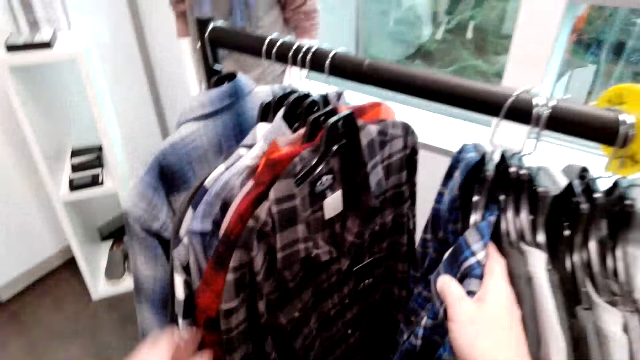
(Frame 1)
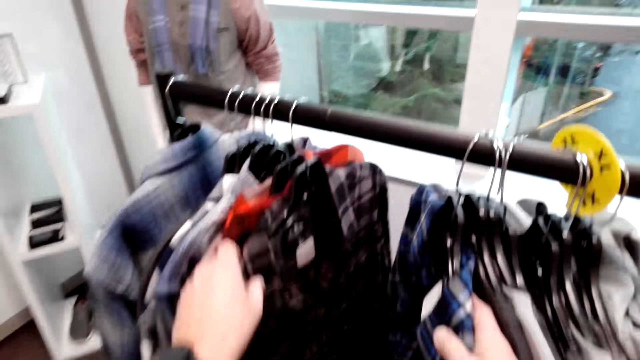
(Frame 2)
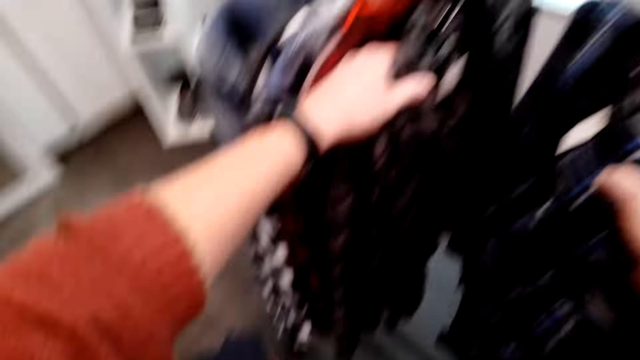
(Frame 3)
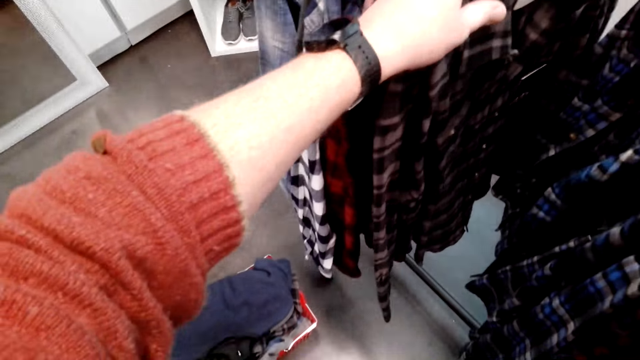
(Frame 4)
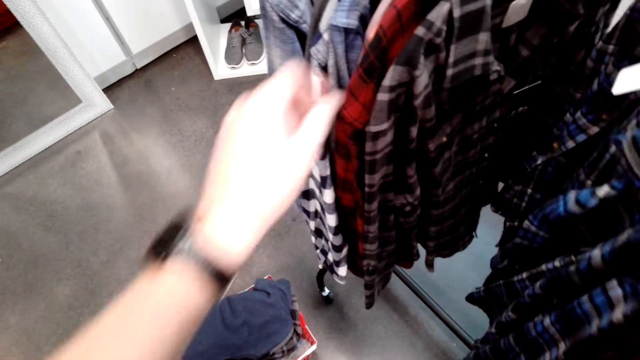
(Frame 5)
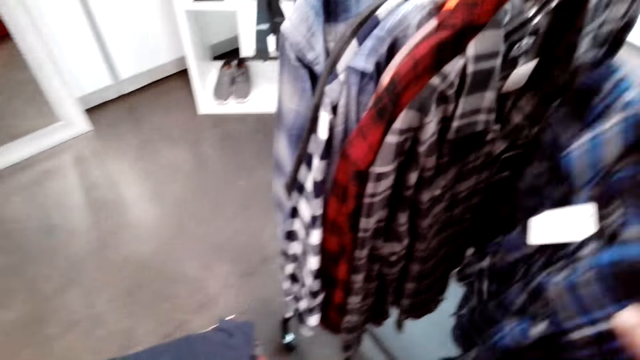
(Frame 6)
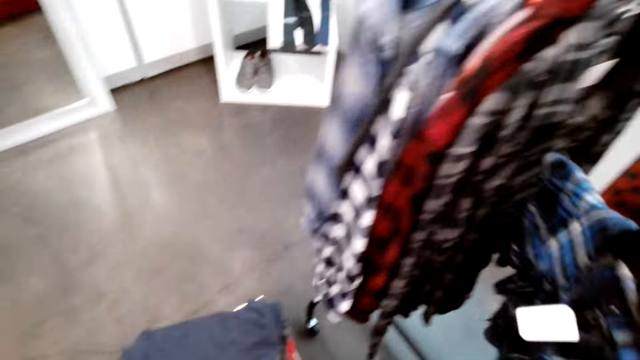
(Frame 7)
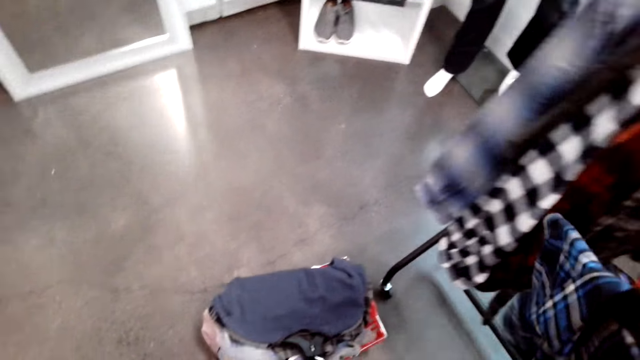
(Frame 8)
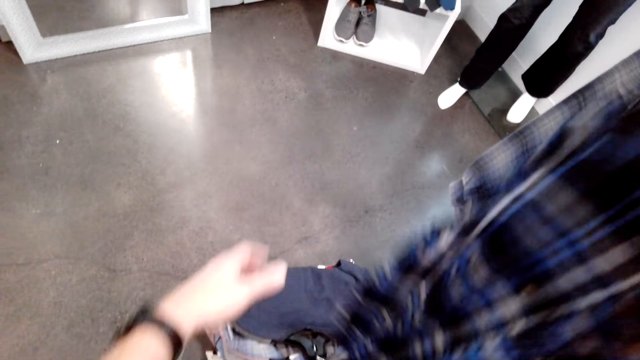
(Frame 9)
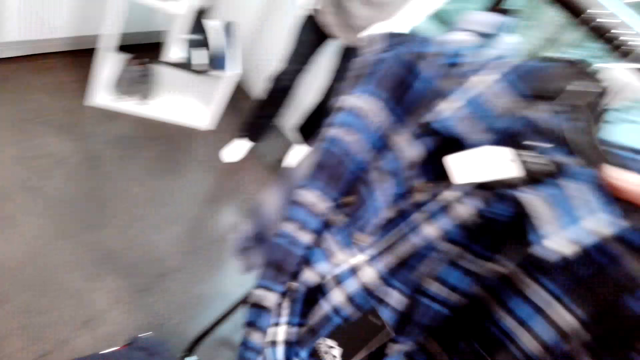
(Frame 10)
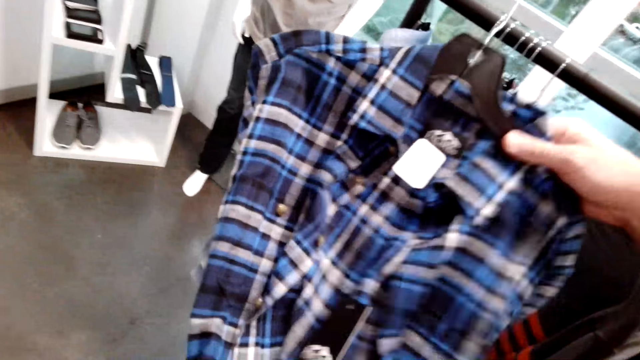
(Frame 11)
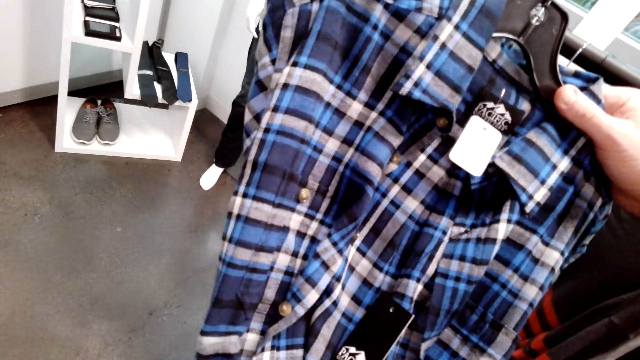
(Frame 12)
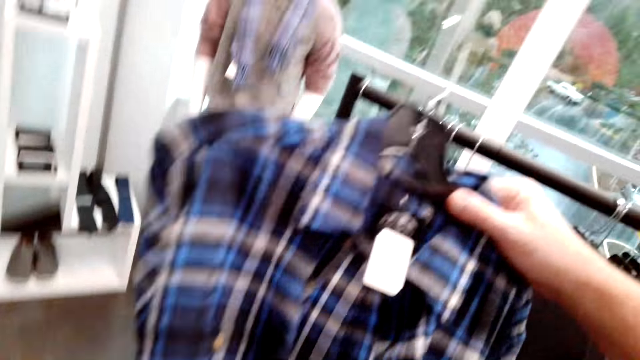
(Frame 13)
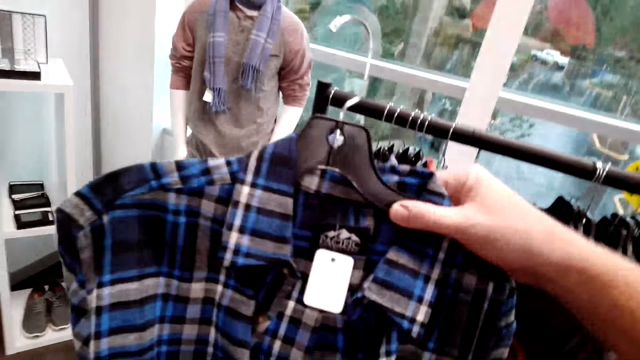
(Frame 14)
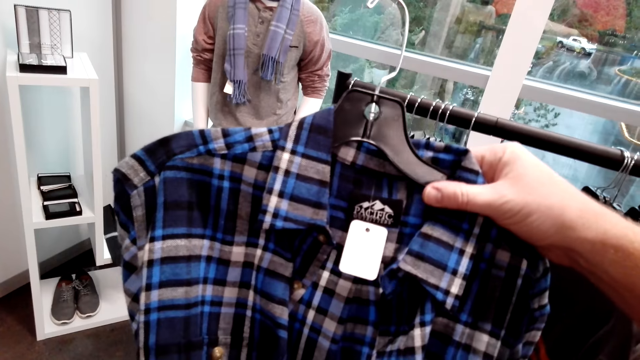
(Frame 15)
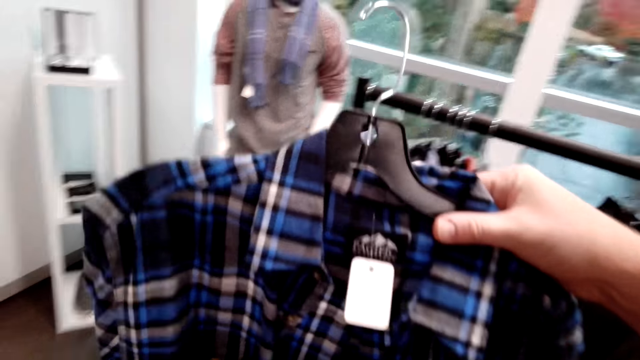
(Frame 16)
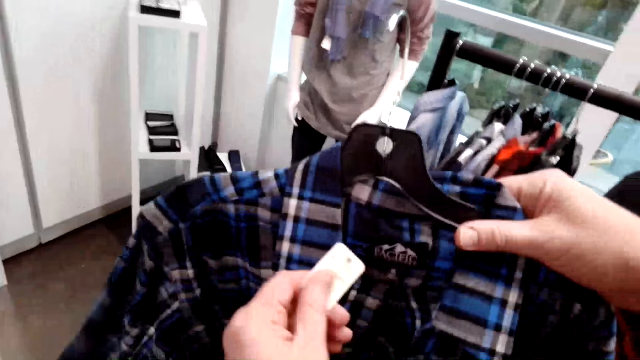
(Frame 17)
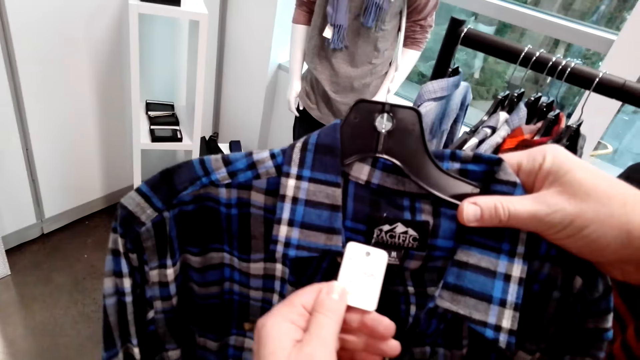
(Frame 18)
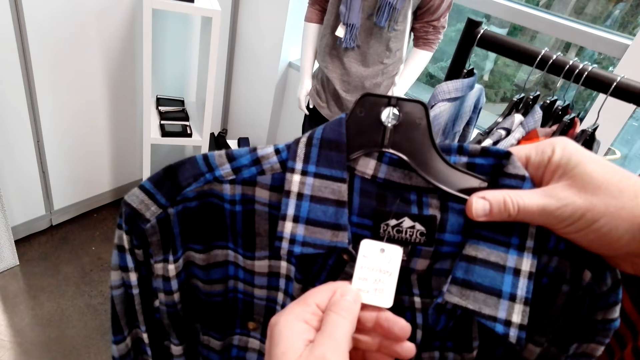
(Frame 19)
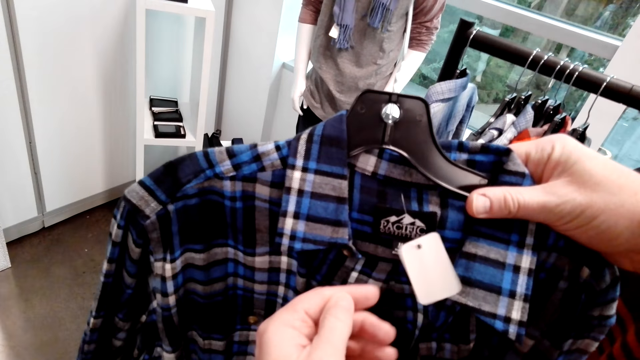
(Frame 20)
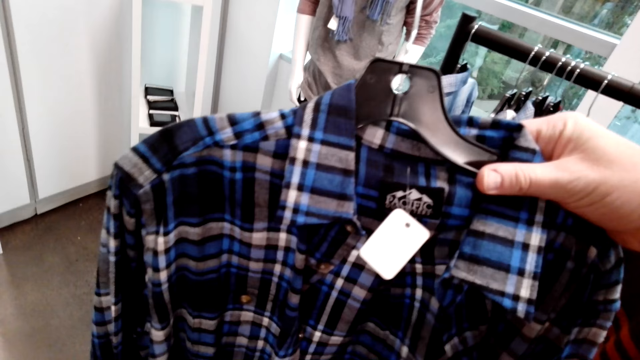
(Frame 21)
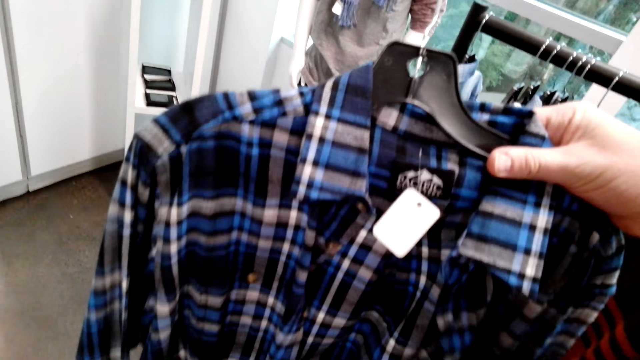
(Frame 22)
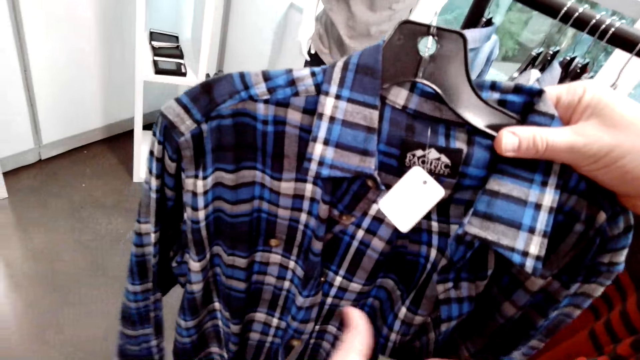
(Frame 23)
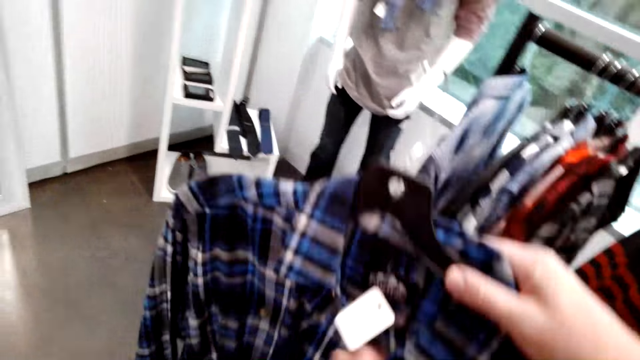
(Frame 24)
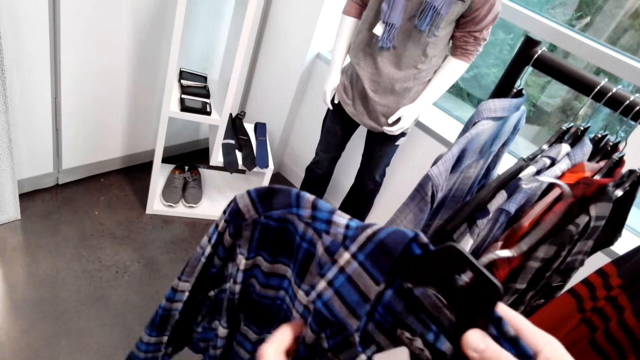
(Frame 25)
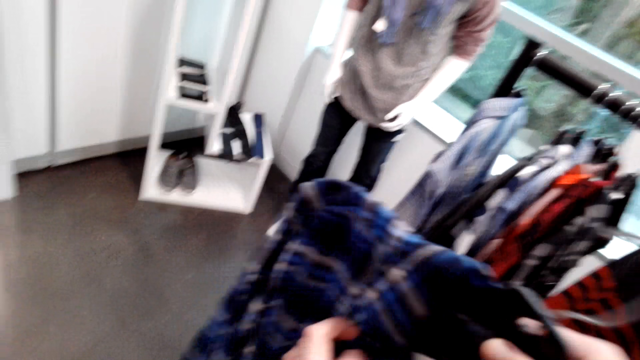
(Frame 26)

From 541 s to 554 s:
The camera wearer picks the shirt on the cloth rack. They lift the shirt up, read the logo on the shirt and hold the shirt.

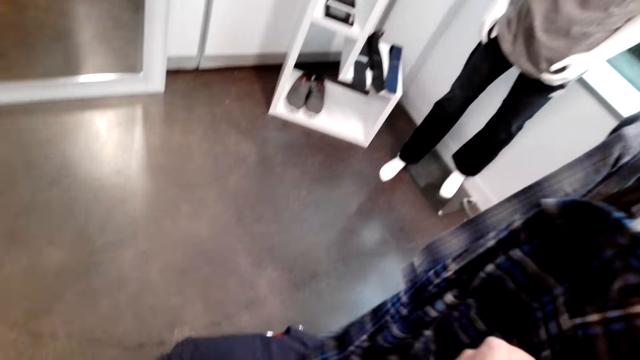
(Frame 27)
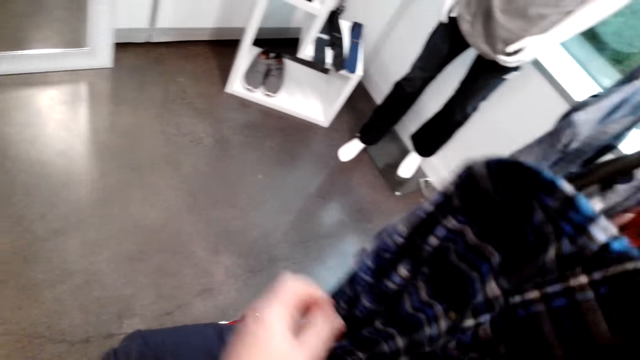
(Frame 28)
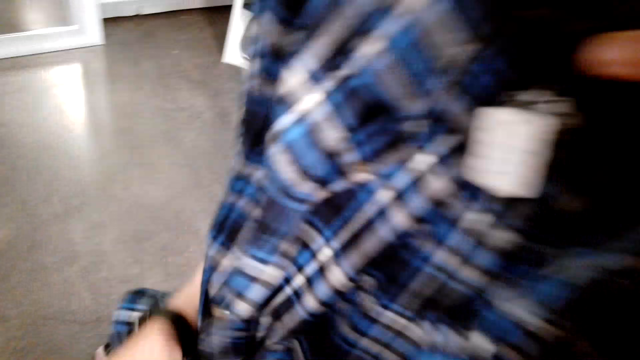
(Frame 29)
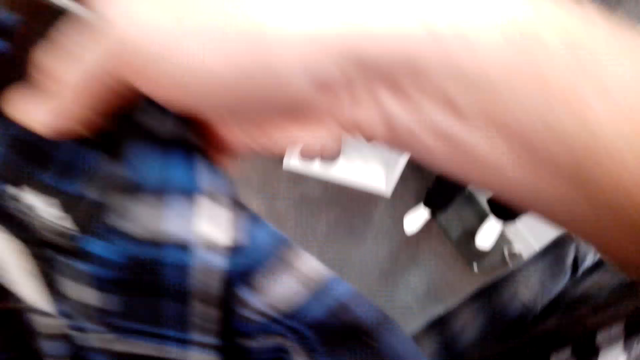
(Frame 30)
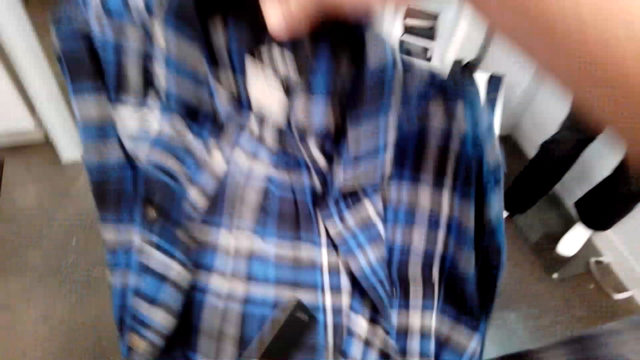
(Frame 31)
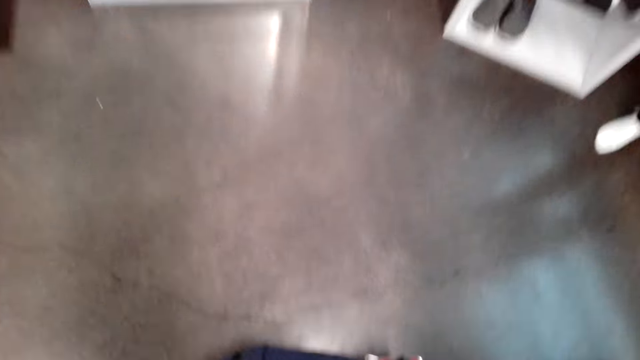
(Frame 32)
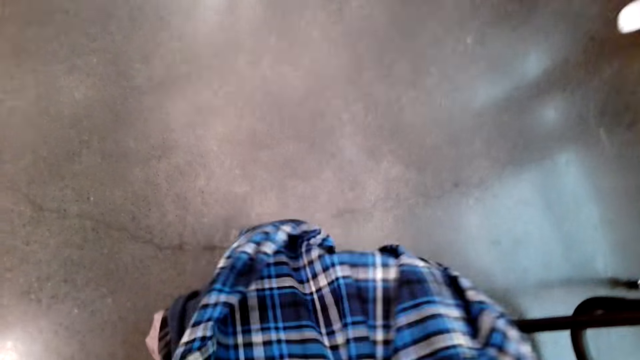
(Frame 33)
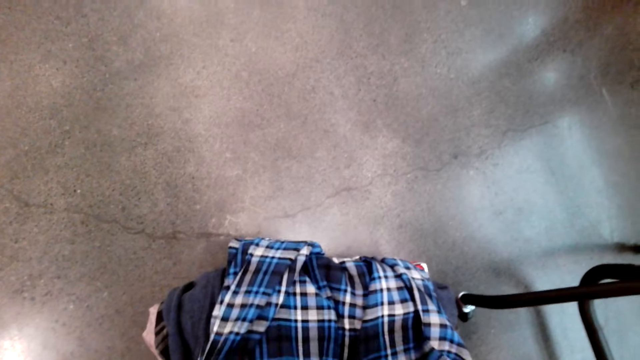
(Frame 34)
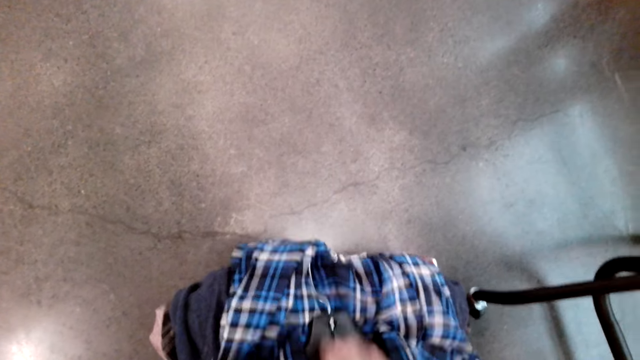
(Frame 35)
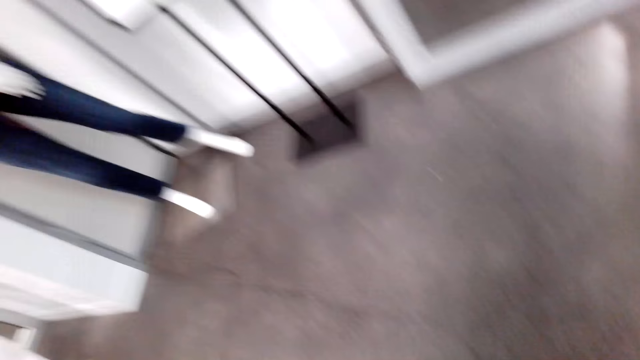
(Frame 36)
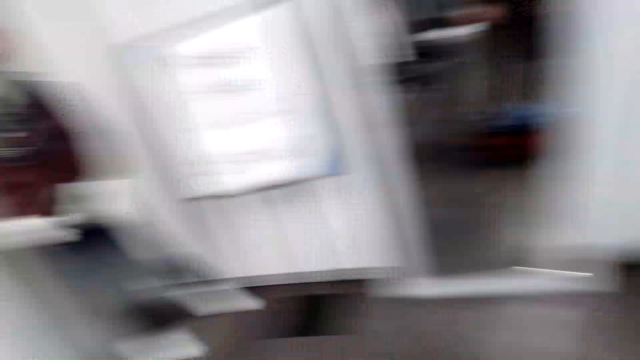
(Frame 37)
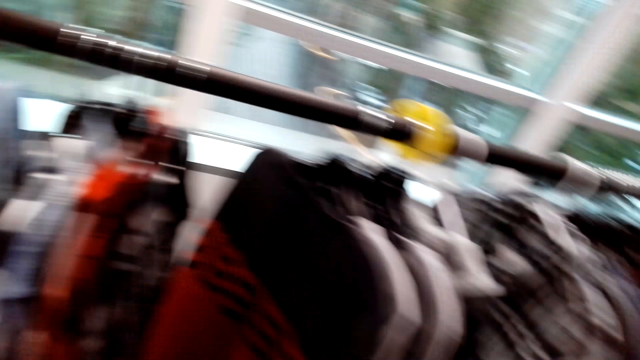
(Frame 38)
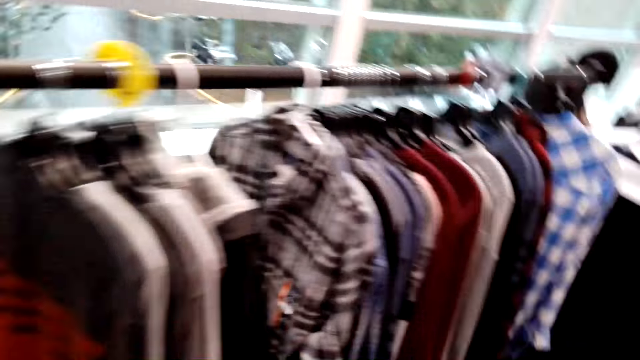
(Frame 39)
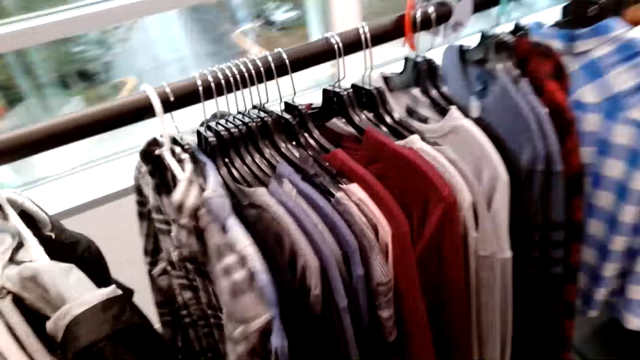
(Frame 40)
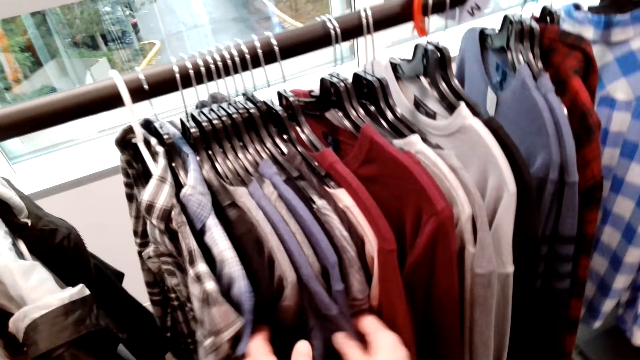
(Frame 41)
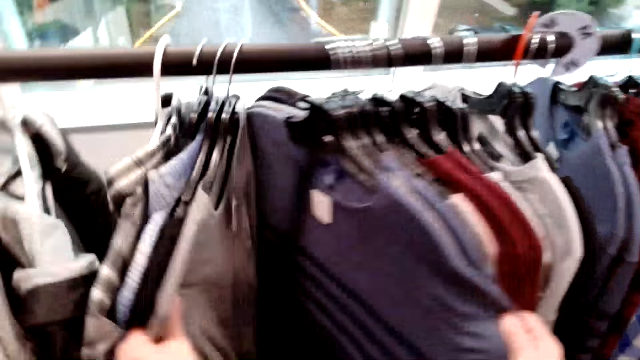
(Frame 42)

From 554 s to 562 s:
The camera wearer folds the shirt and puts the shirt inside the shopping basket. They make a step, look around, select the shirts from the cloth rack and touch the clothes.
